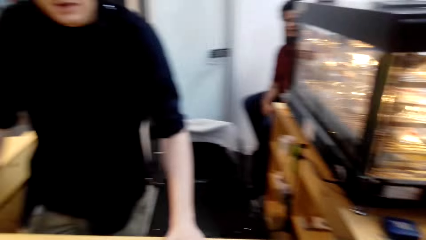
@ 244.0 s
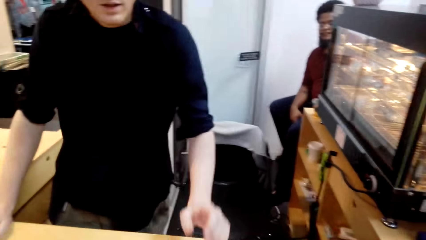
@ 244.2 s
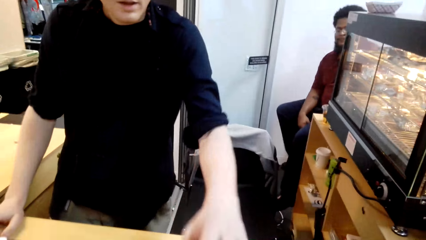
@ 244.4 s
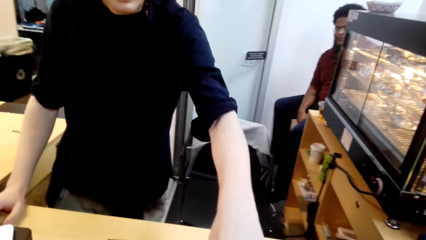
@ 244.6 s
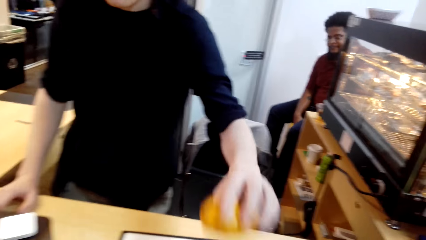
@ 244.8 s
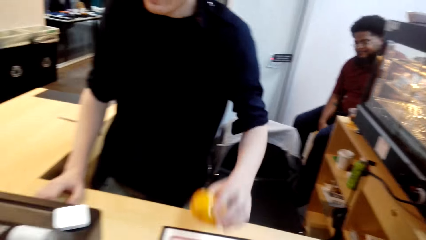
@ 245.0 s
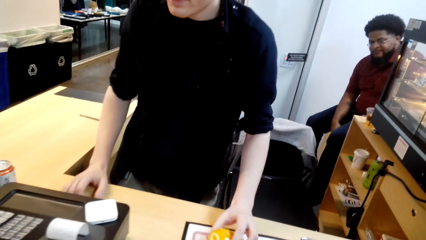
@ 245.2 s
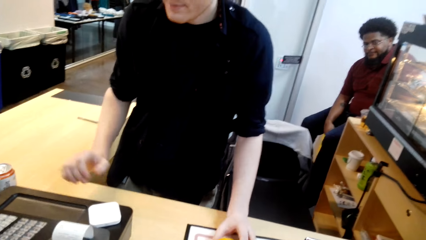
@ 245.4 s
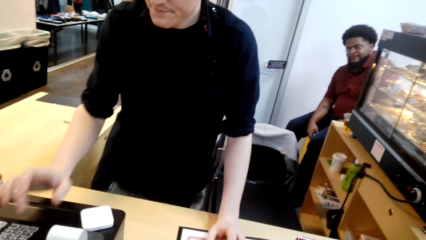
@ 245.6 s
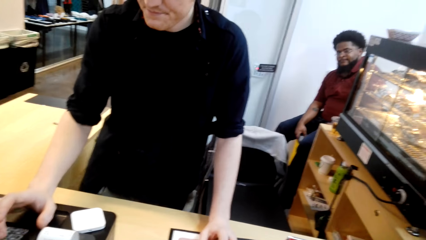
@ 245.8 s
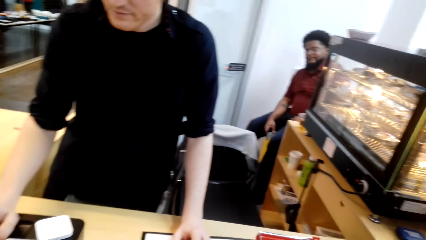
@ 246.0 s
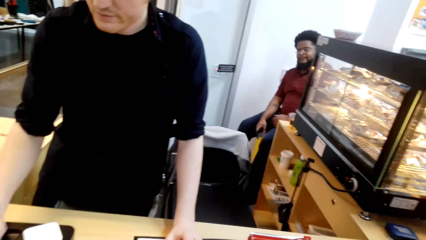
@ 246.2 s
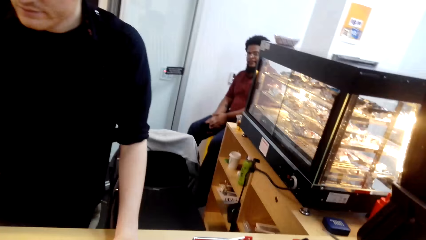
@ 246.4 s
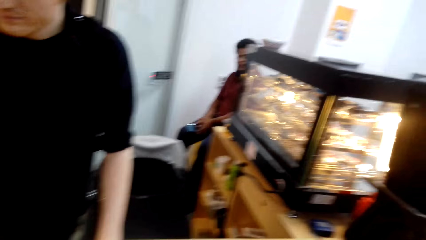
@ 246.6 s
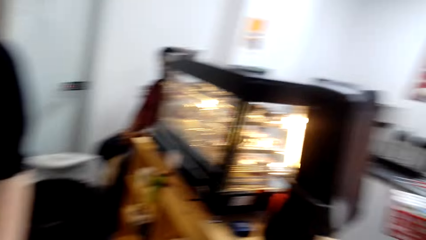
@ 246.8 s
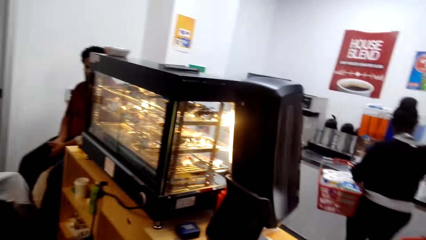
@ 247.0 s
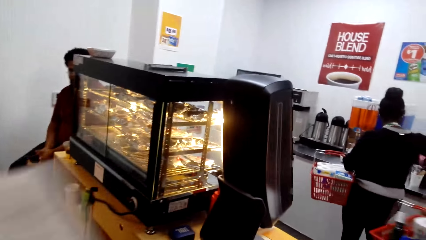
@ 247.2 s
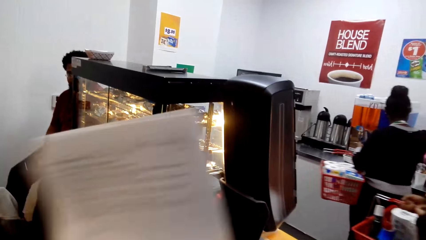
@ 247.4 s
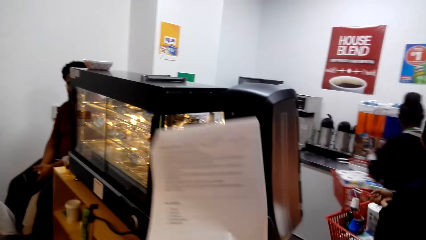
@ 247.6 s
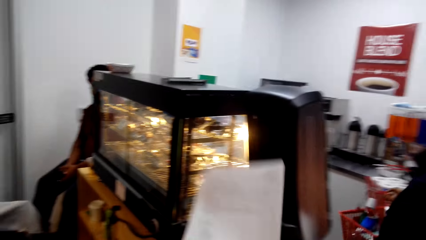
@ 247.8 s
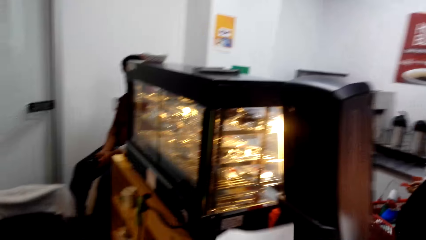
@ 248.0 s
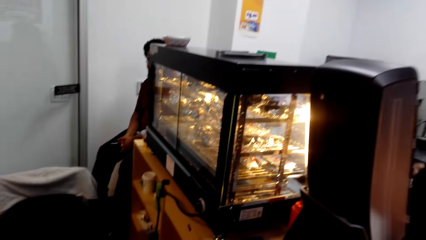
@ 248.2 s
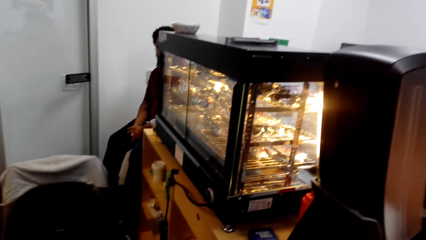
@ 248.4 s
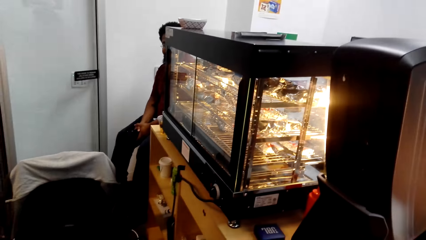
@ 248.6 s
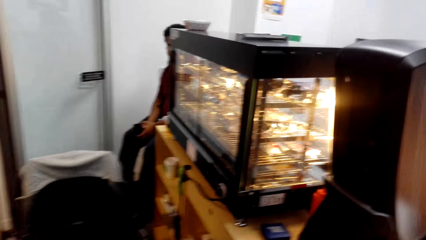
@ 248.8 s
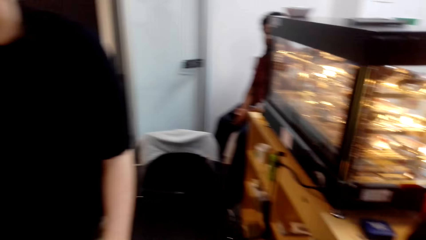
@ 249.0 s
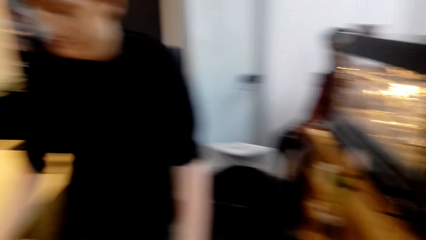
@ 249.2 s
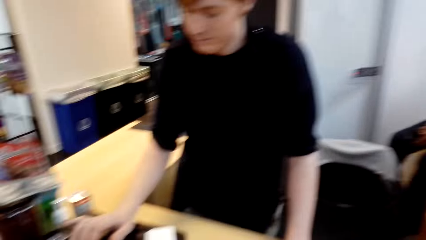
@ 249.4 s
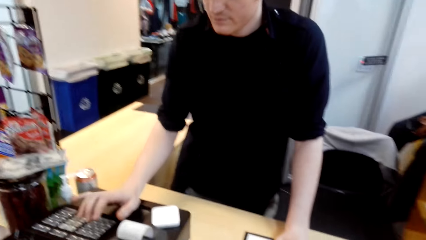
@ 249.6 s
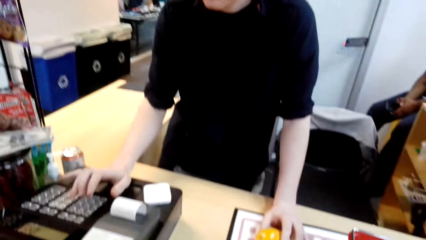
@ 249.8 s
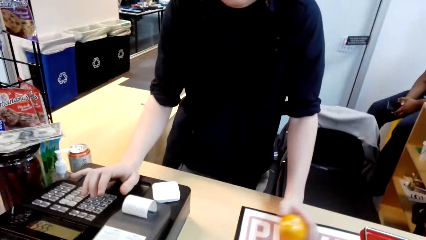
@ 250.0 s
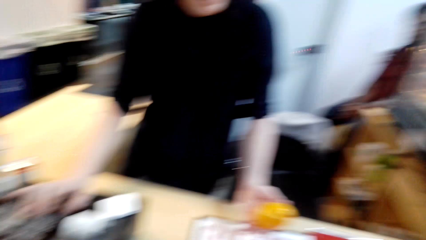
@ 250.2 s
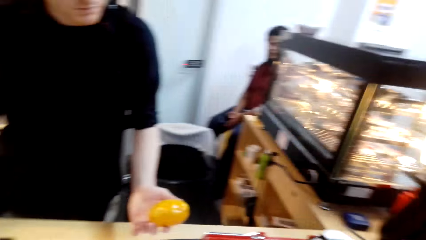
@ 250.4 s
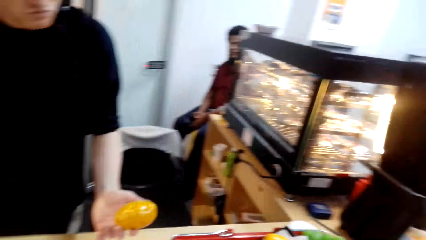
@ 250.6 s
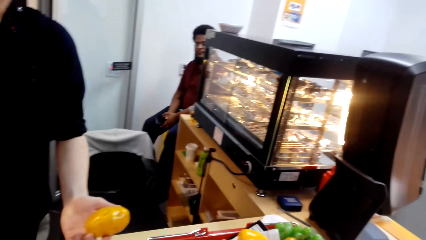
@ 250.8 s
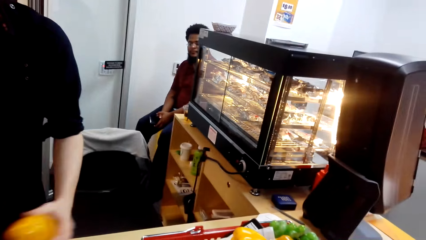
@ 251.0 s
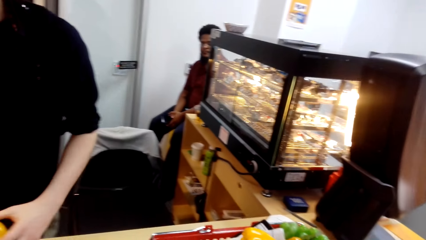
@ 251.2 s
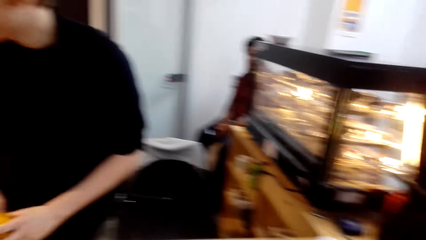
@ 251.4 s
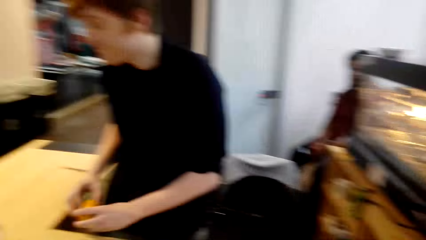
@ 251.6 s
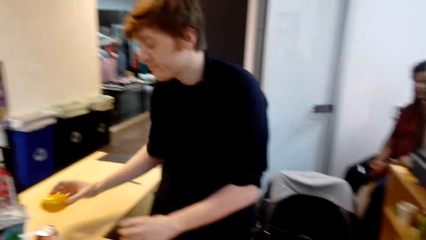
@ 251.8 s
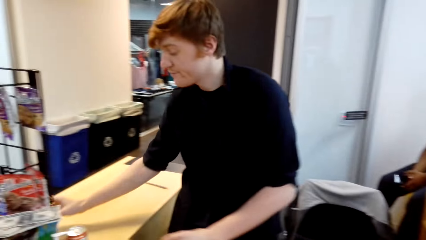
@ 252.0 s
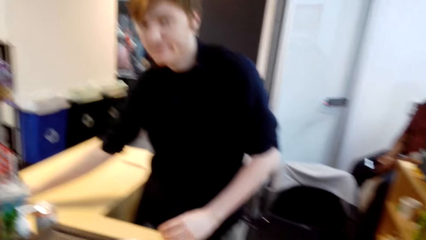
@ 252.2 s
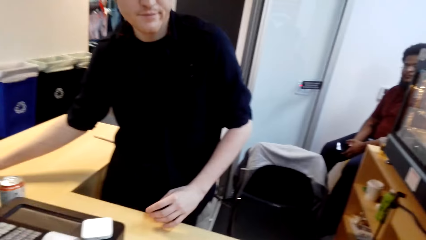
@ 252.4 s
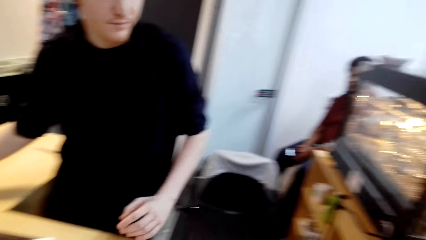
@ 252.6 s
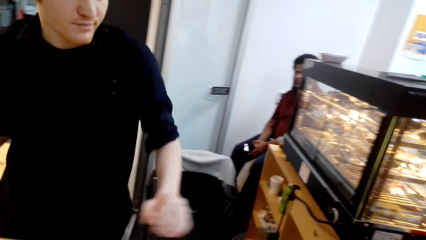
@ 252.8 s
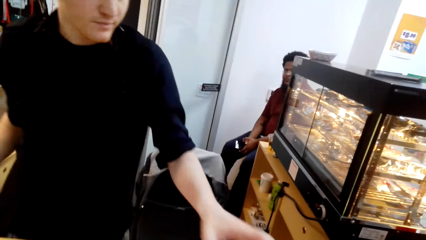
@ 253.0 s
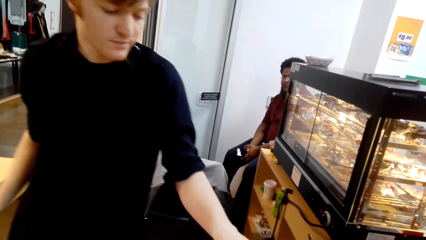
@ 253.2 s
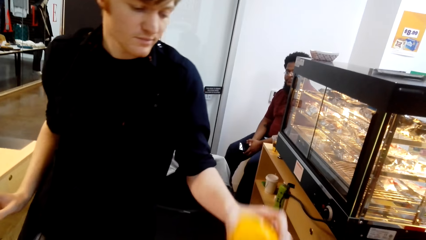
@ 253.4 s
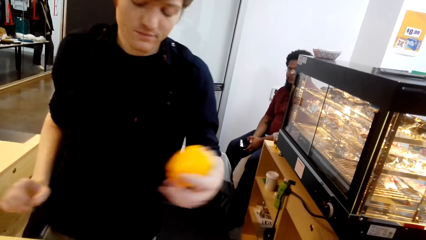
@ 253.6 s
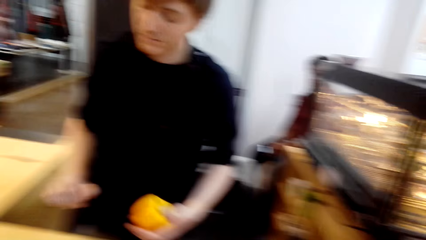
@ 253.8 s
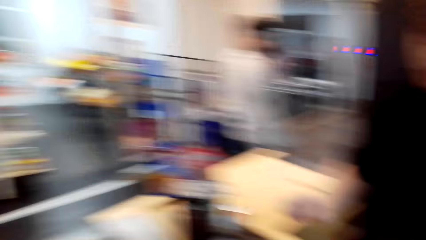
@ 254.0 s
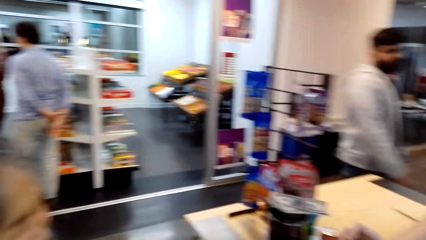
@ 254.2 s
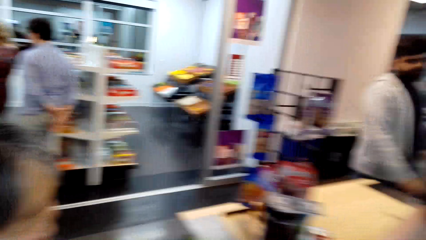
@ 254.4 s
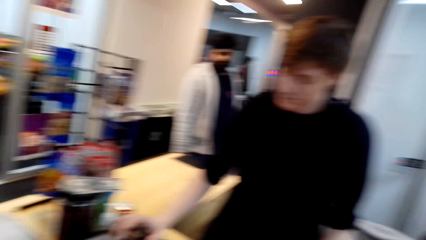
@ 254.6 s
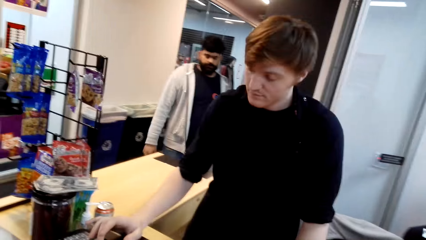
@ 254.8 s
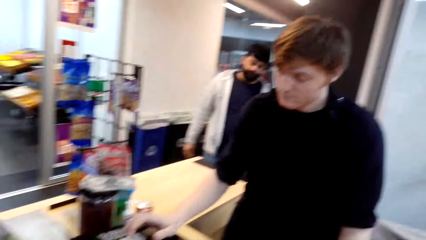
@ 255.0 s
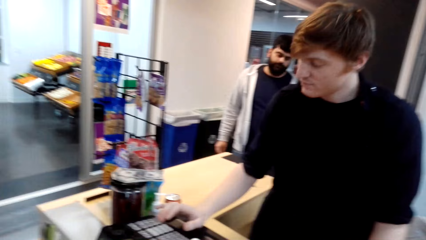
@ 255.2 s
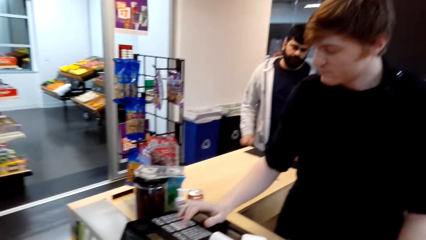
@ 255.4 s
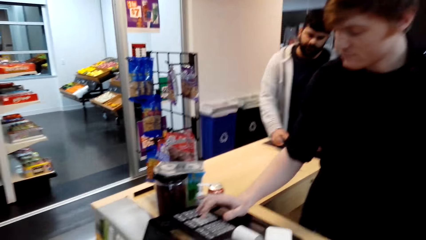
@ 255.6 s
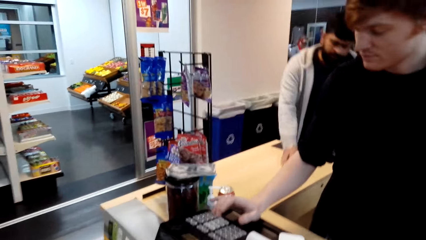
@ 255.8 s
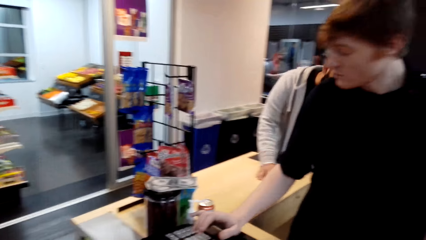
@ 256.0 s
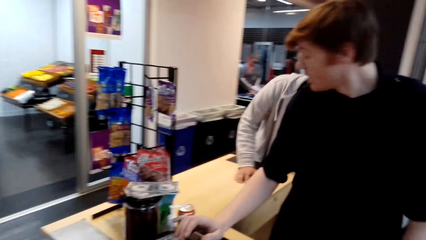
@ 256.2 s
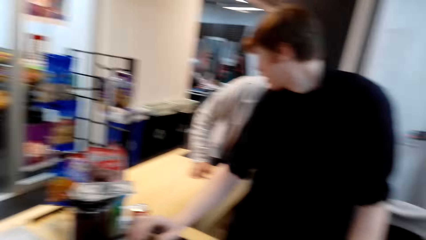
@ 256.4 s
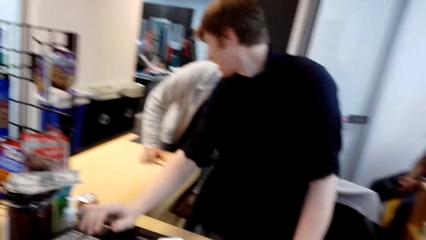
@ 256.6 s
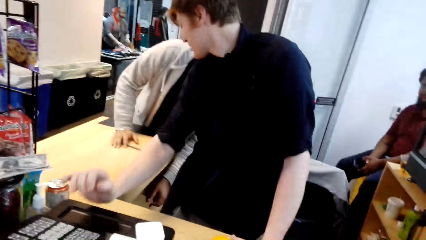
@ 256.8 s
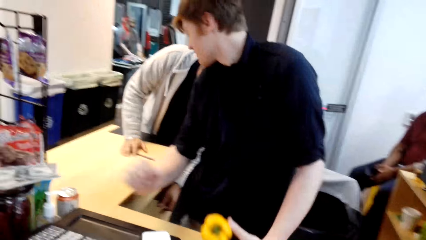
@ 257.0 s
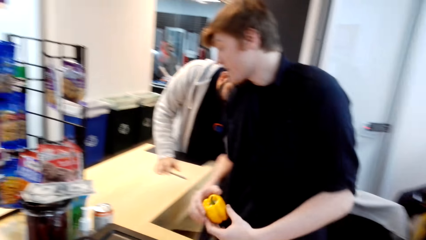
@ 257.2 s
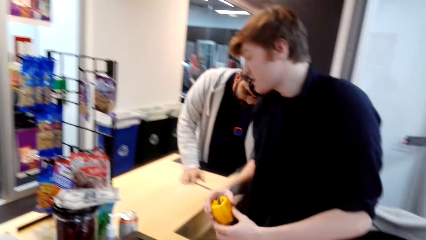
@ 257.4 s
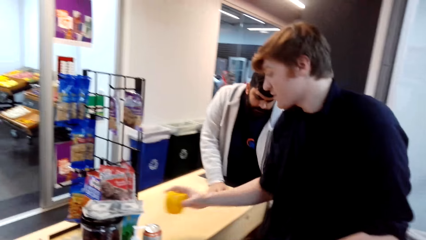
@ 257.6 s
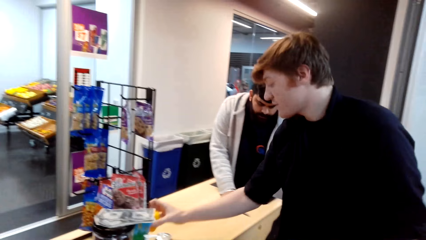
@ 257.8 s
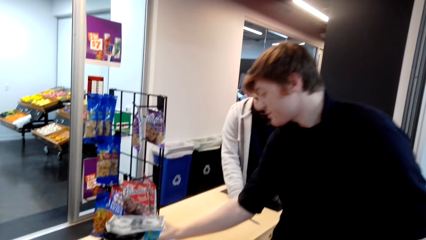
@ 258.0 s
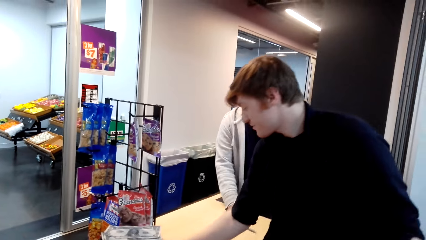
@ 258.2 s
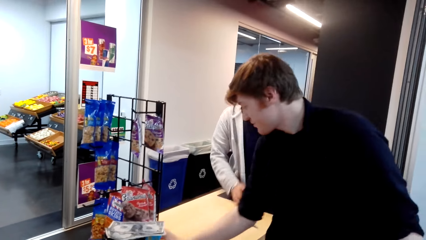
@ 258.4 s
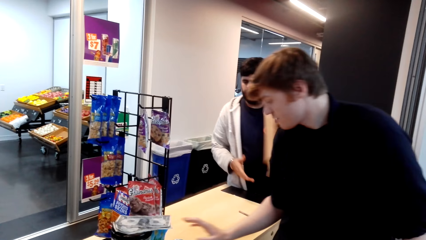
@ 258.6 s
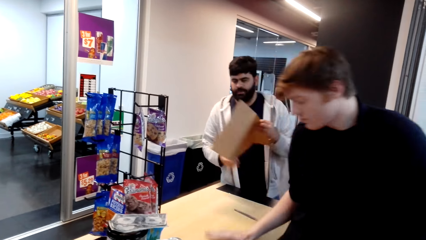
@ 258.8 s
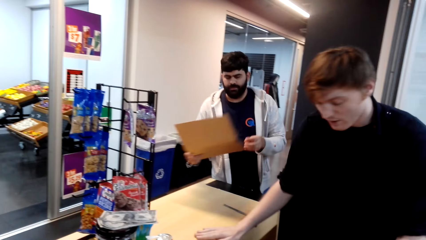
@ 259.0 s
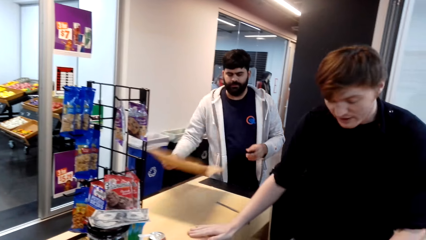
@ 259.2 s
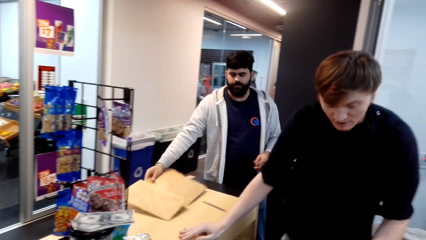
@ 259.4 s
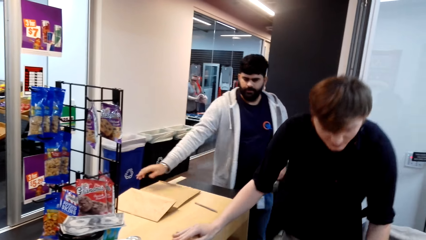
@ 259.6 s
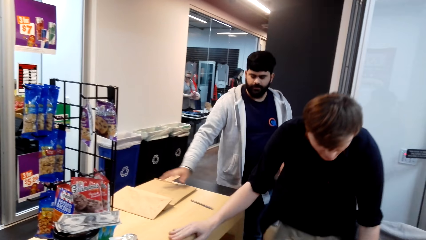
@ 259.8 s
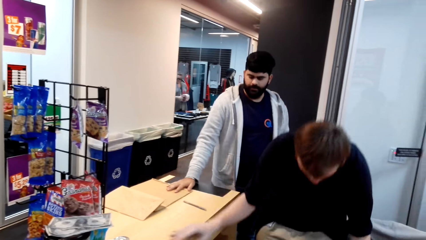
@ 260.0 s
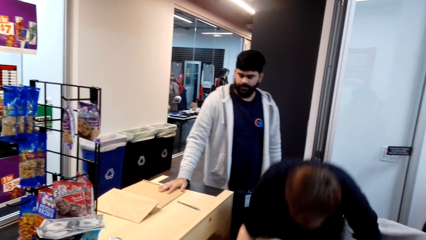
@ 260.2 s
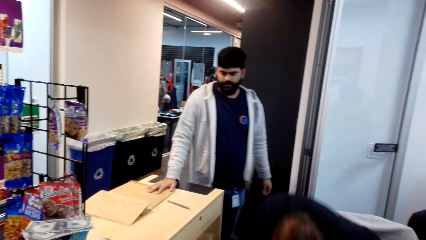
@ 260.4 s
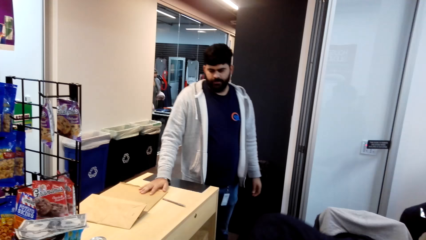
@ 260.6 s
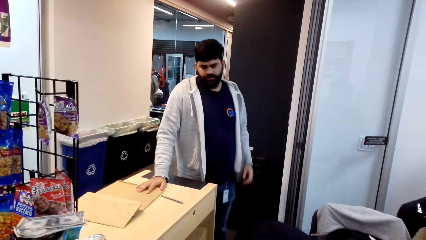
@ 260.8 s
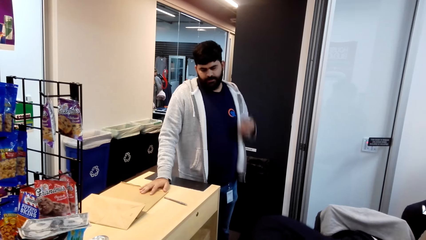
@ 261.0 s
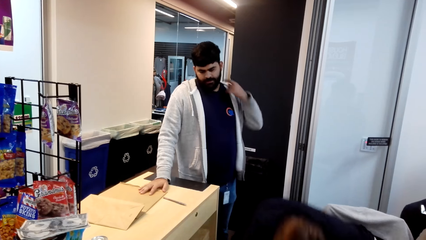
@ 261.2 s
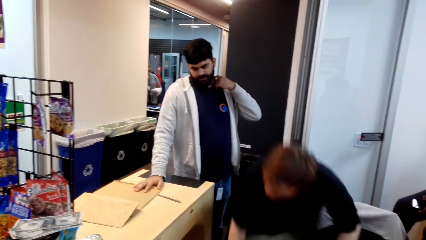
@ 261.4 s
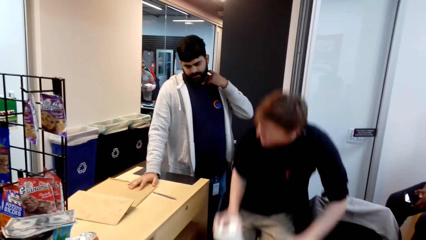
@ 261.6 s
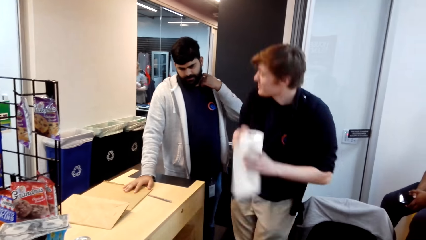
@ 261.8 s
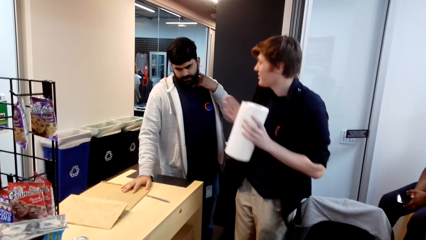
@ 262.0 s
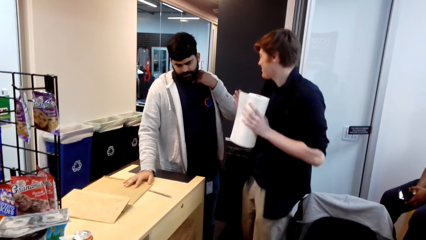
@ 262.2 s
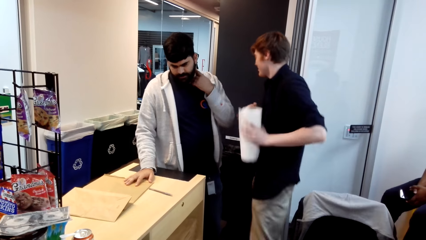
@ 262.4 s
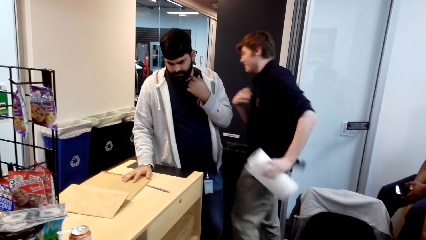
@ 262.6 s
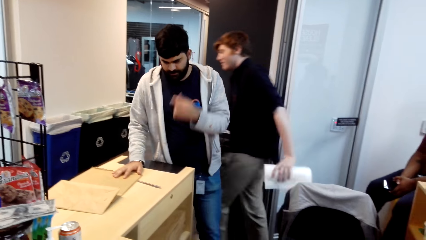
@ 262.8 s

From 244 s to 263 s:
A man picks a potato and puts the potato on the counter. The man tills with the till machine and calculates the price. The man lifts the potato off the counter, switches the potato to the other hand and puts the potato on the counter. The man takes the potatoes. The man tills with the till machine and pulls his hand off the till machine. Another man holds the counter. The first man switches a bell pepper to the other hand. The other man looks down. The first man puts down the potatoes and puts the bell pepper on the counter. The other man switches the shopping paper to the other hand and puts the shopping paper on the counter. The first man bends down, picks up a serviette roll, holds the serviette roll with both hands and walks away from the counter.
